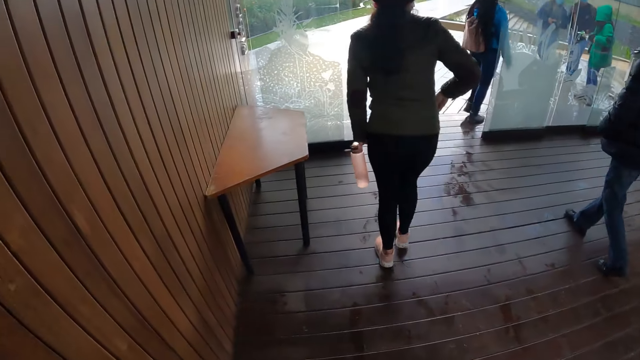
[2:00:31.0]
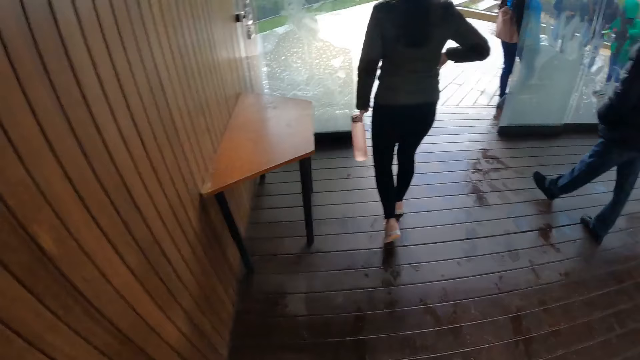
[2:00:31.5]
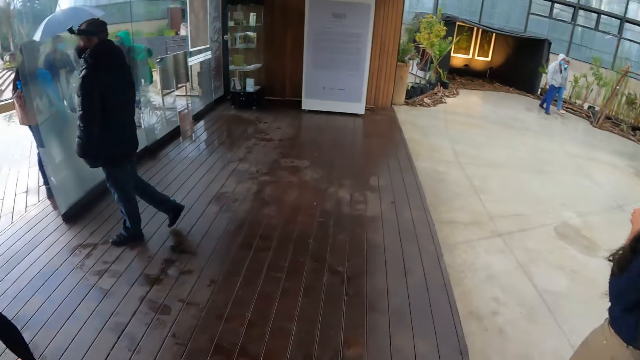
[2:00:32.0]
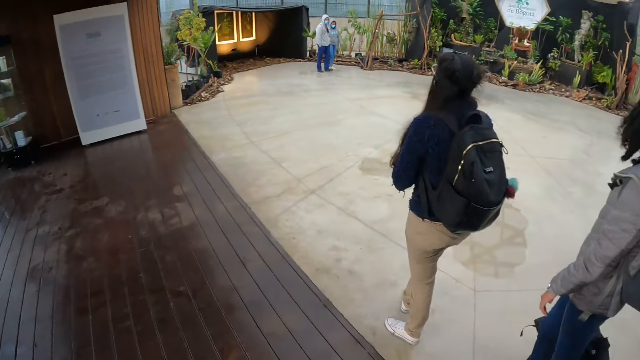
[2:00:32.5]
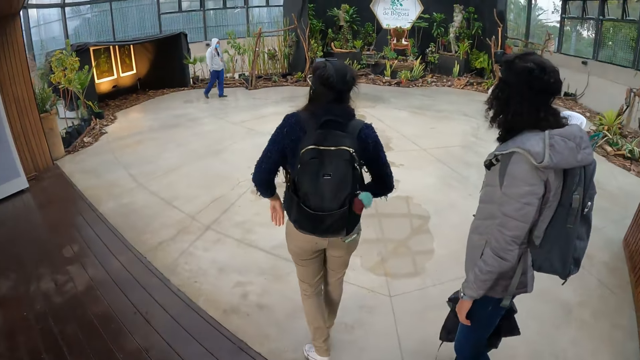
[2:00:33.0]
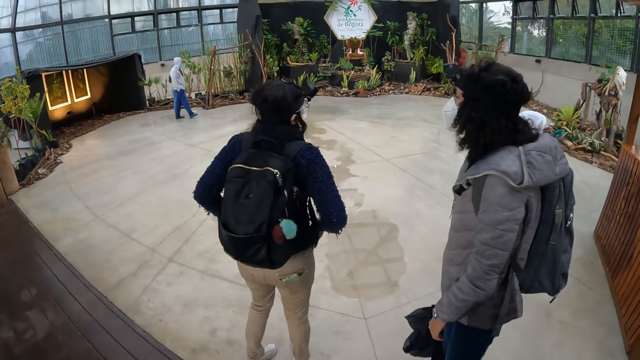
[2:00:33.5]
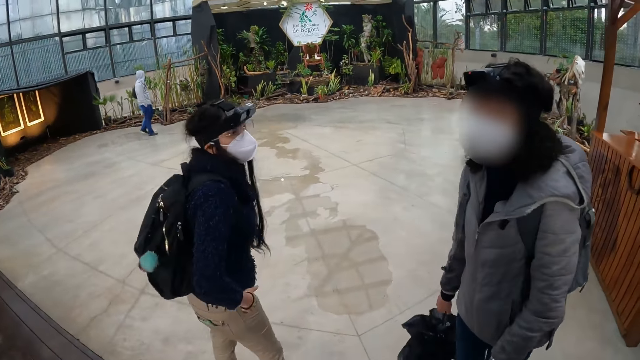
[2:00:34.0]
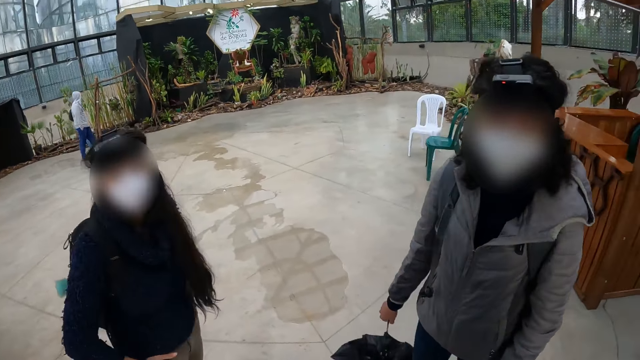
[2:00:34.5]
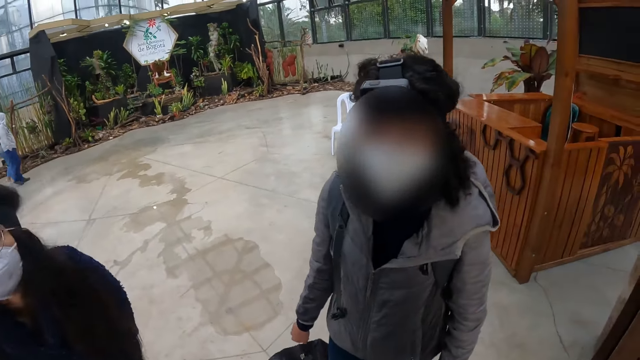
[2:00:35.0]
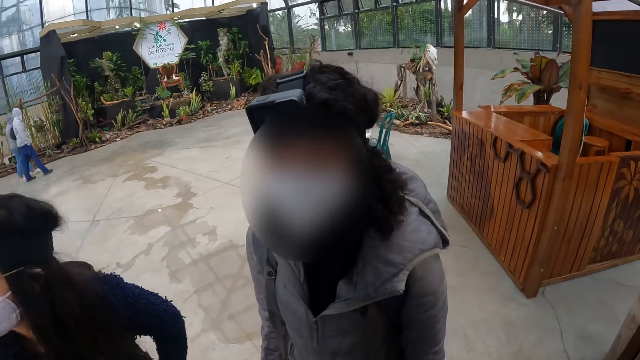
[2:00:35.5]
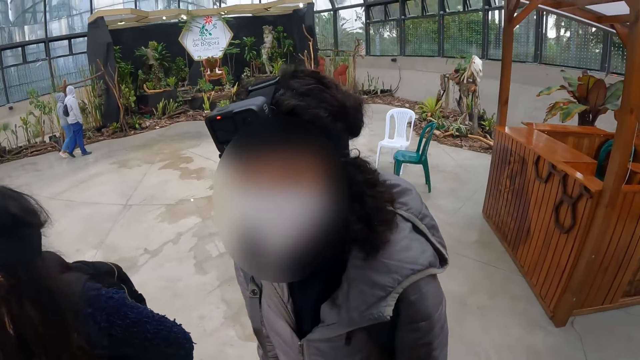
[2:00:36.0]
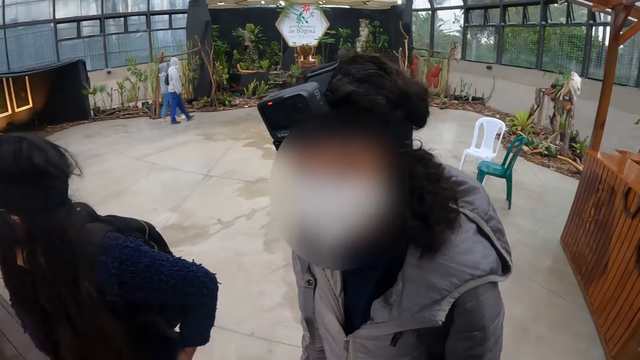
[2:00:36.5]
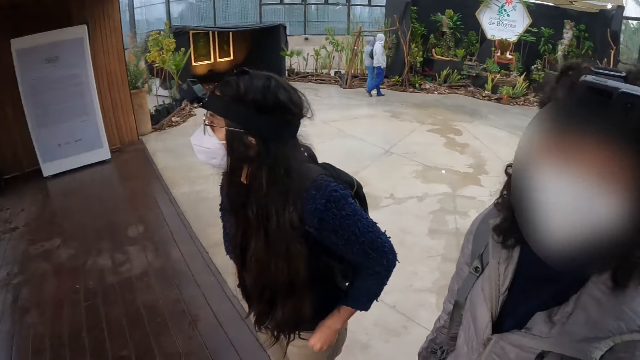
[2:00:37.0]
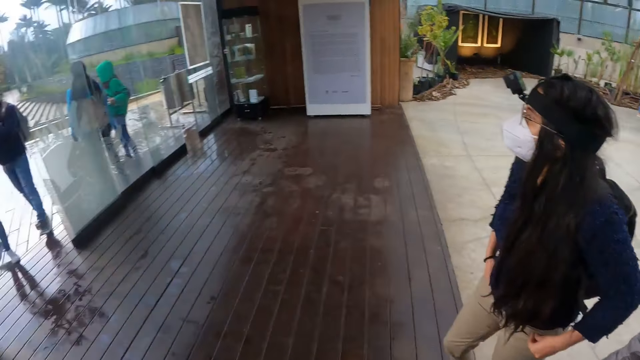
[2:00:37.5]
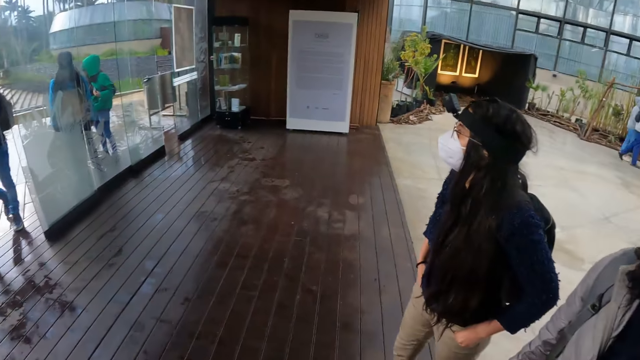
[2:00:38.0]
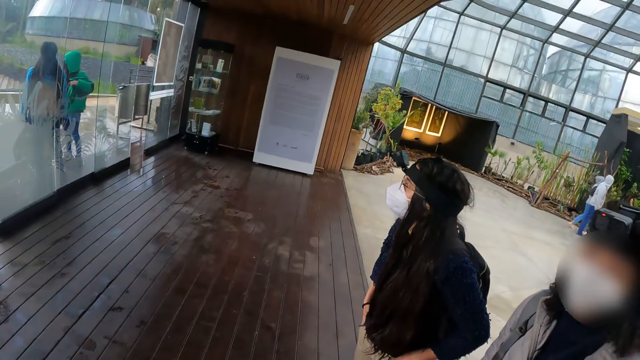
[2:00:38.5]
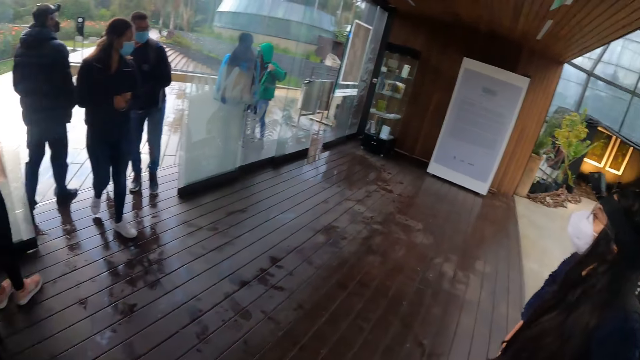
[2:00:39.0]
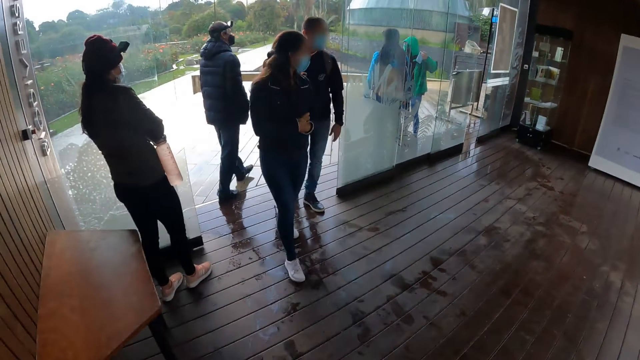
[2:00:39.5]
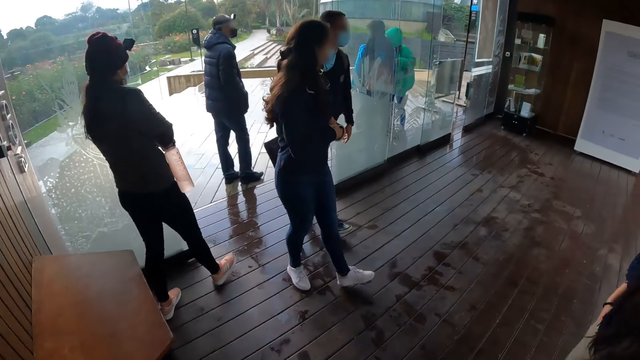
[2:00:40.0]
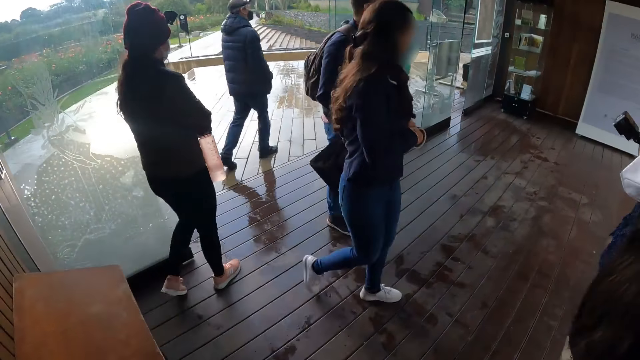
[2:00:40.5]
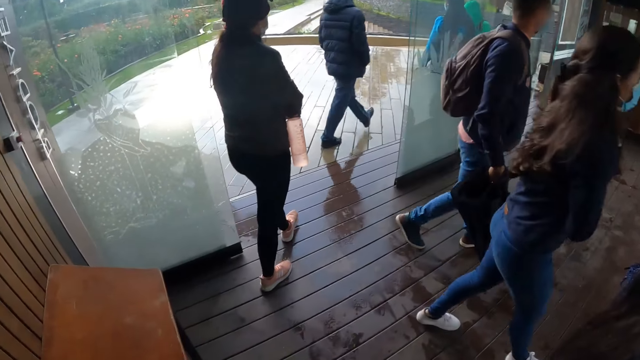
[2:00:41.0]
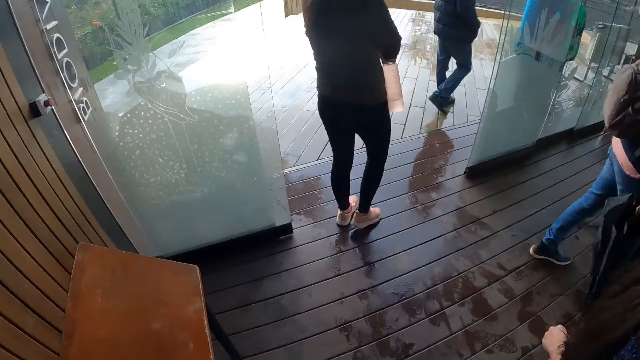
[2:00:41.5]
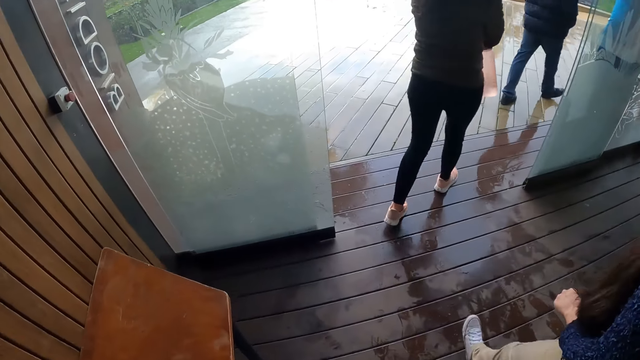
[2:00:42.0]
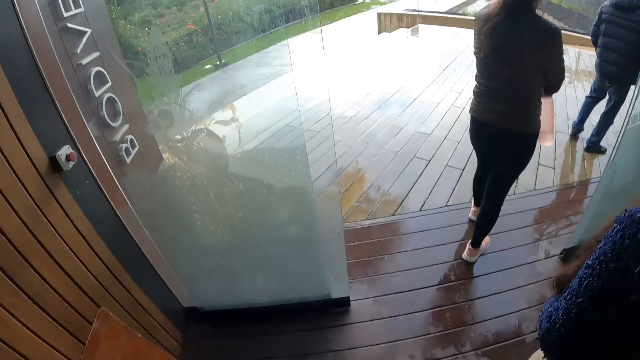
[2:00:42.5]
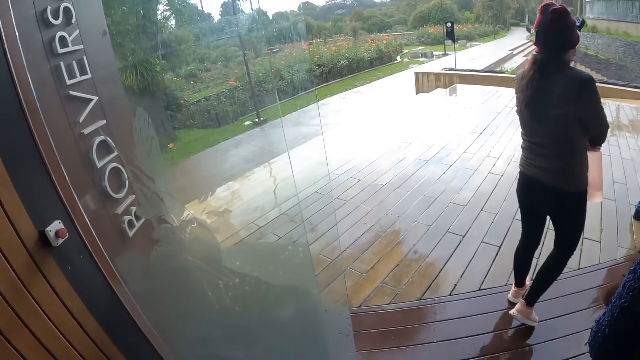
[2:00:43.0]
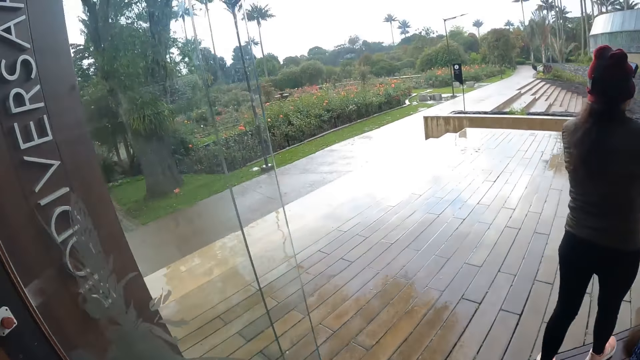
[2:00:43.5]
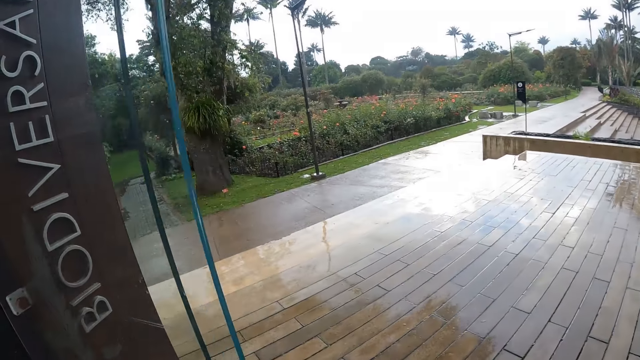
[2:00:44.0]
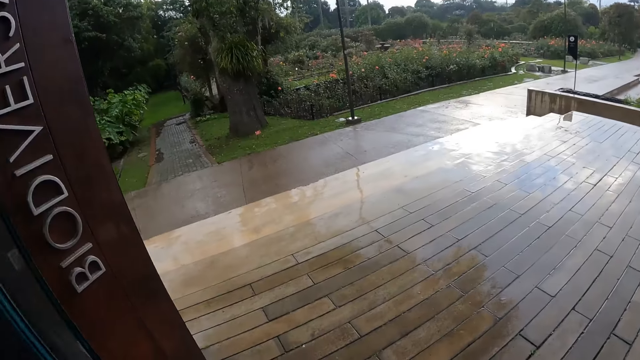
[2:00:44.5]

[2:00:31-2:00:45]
The camera wearer walks.

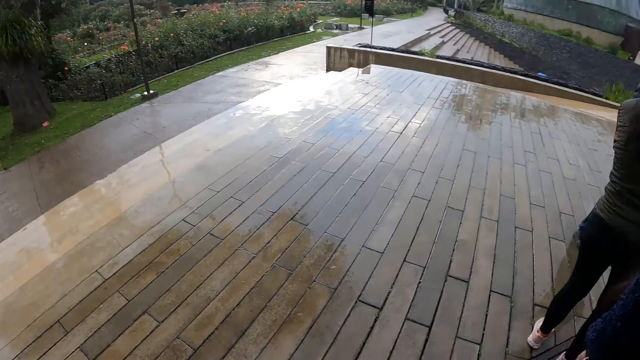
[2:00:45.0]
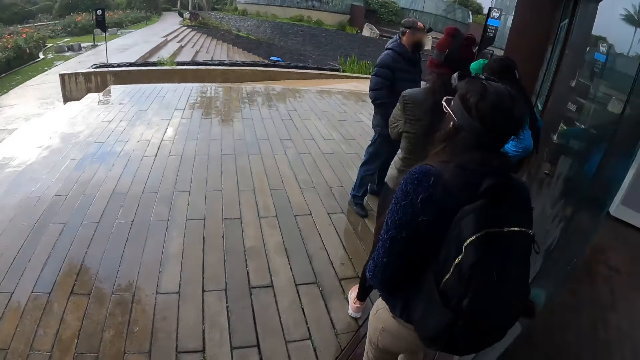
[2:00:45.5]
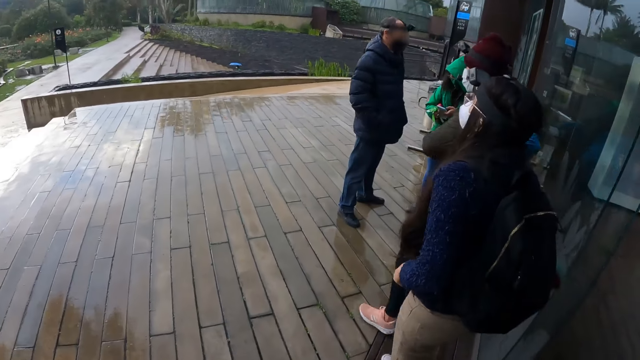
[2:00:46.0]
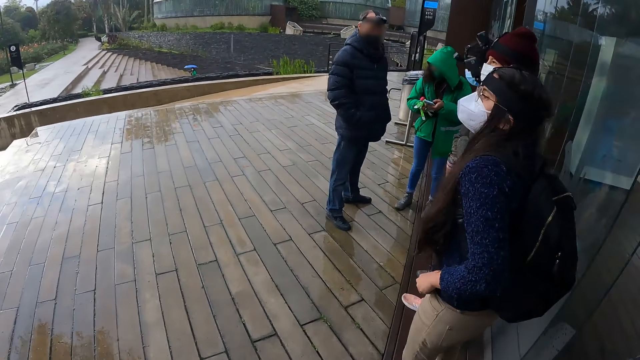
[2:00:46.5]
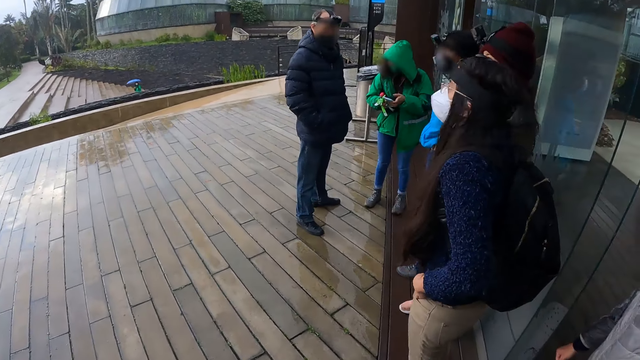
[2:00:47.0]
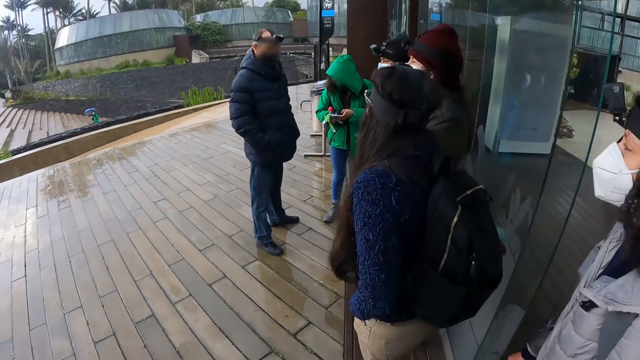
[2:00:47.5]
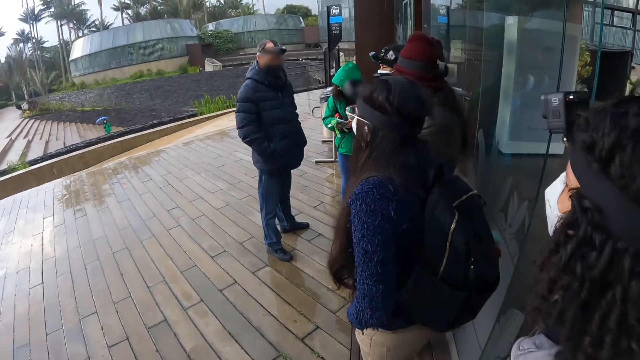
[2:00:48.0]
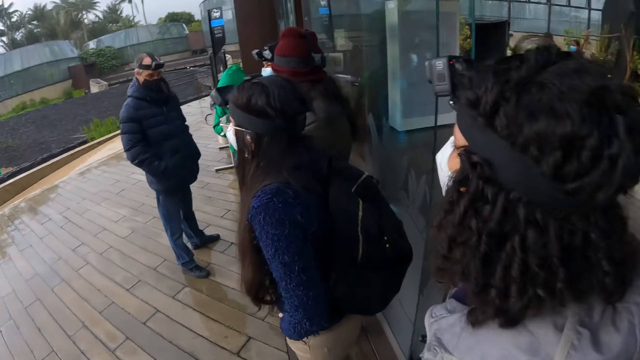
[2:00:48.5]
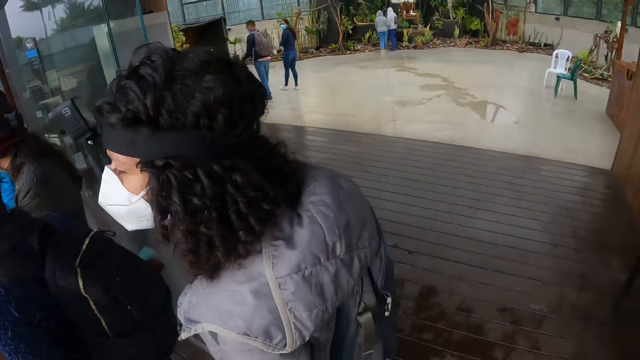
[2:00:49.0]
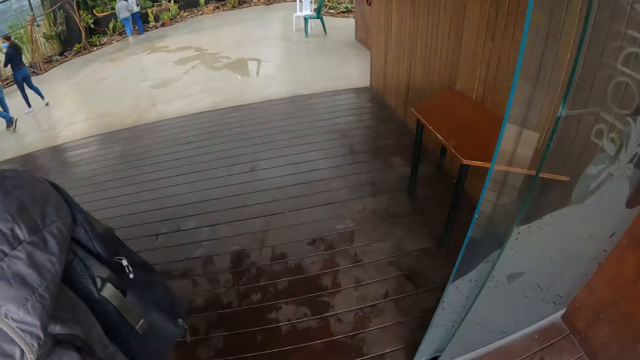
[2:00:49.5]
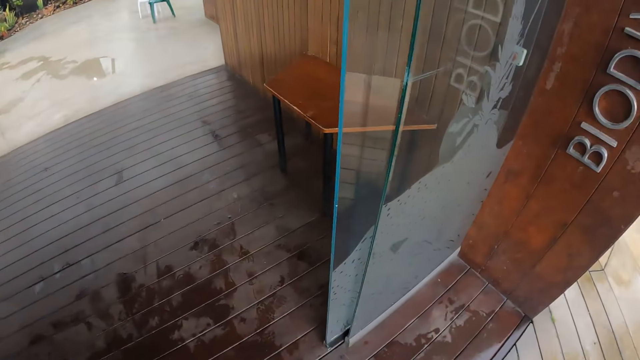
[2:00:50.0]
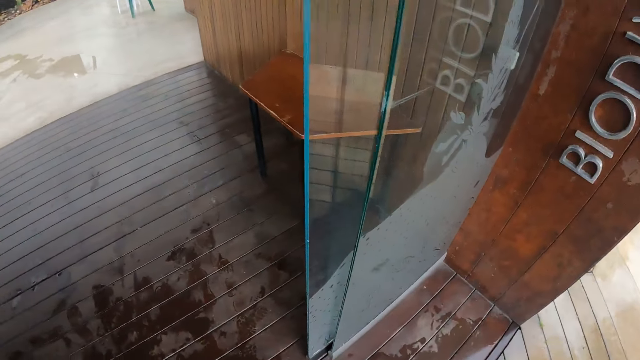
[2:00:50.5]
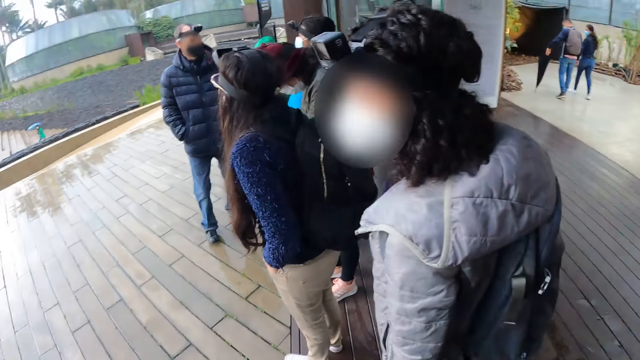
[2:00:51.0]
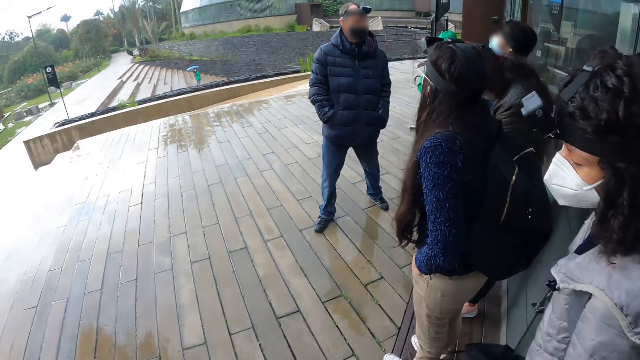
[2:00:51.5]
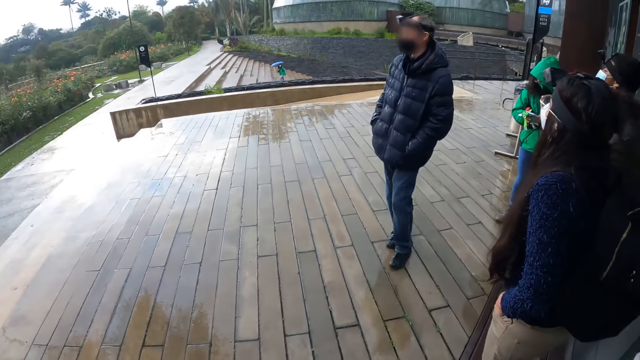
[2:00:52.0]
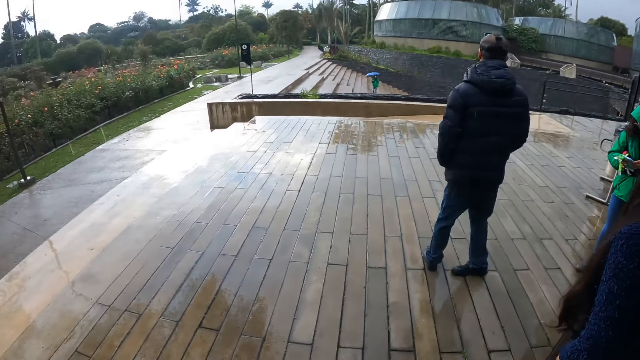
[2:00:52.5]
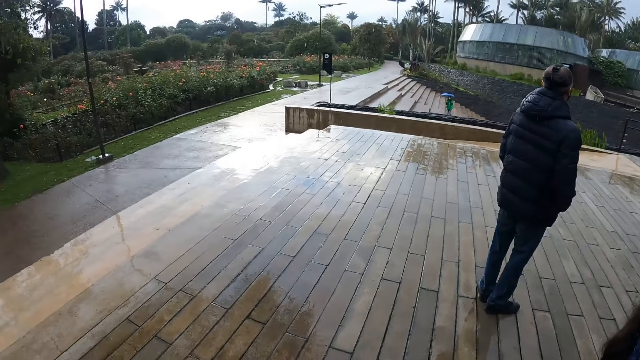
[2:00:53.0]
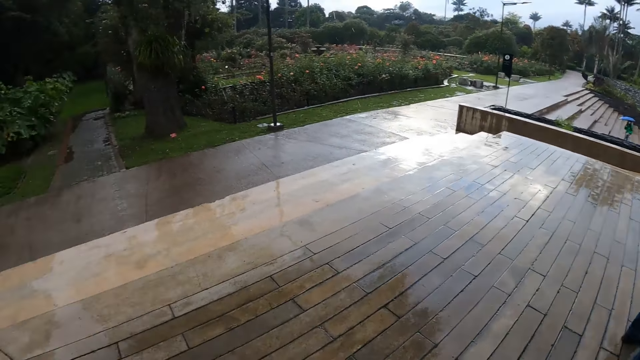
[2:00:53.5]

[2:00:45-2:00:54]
The camera wearer looks around.
